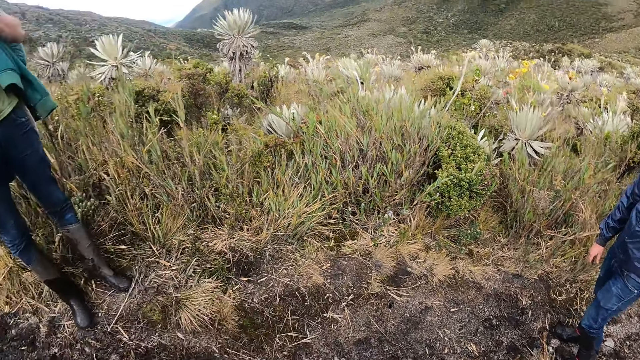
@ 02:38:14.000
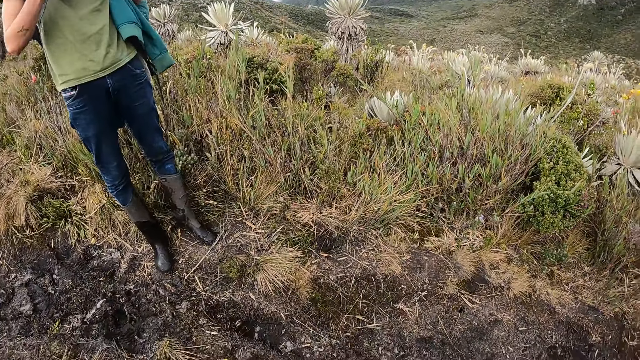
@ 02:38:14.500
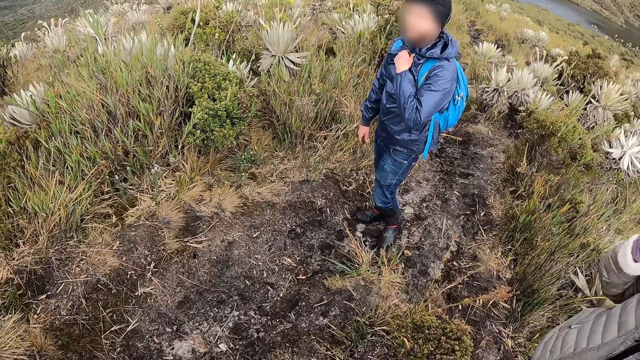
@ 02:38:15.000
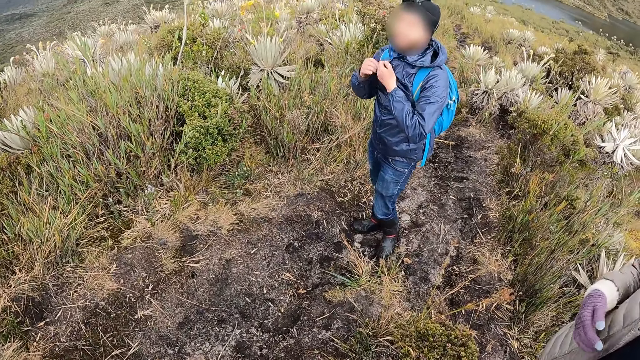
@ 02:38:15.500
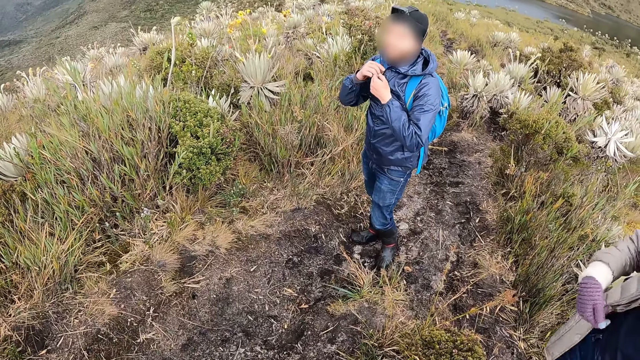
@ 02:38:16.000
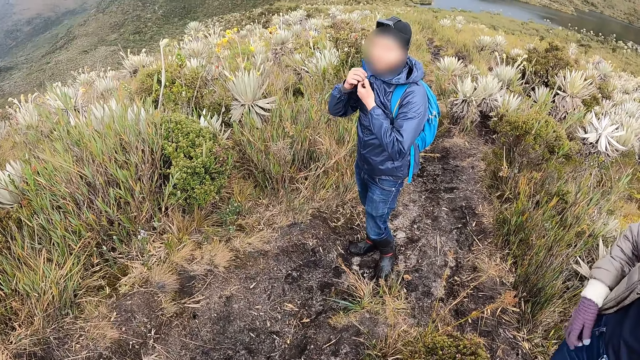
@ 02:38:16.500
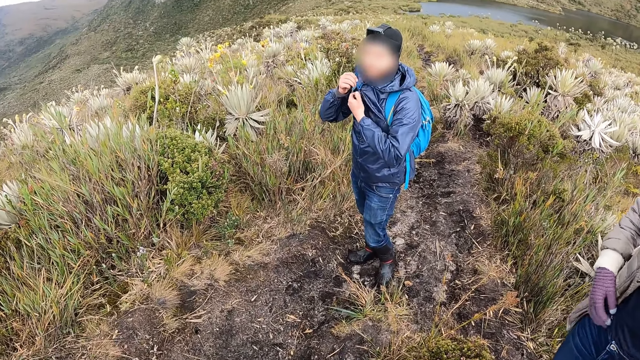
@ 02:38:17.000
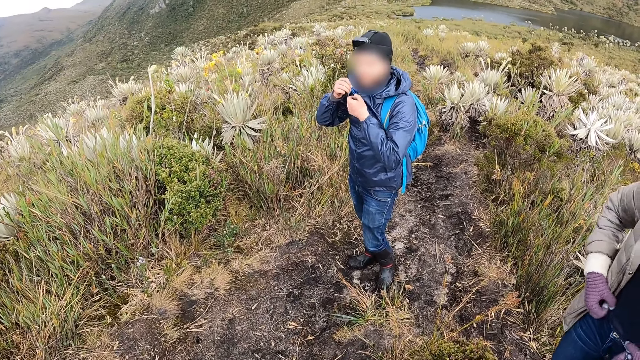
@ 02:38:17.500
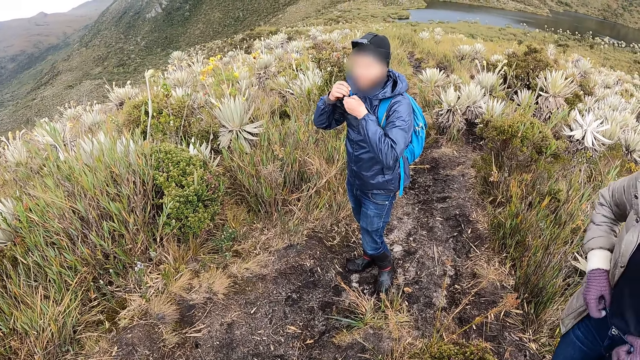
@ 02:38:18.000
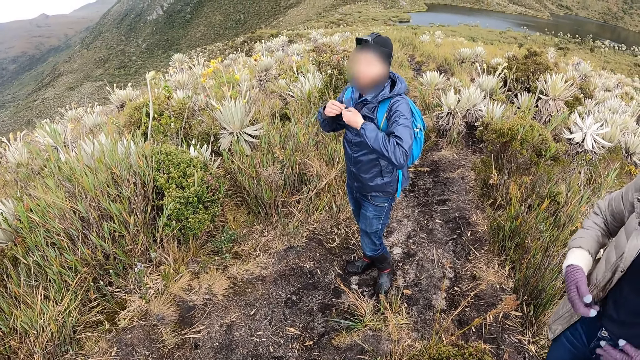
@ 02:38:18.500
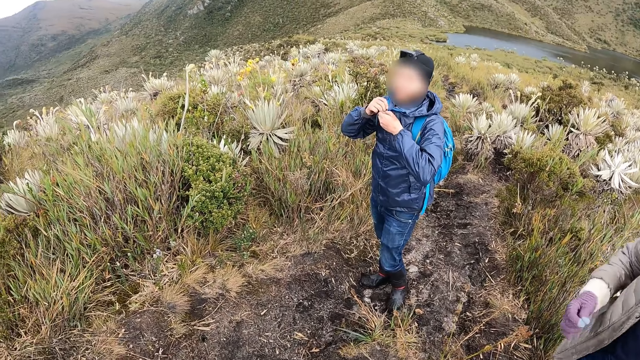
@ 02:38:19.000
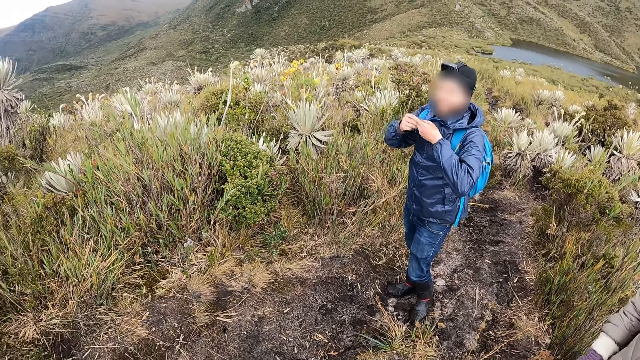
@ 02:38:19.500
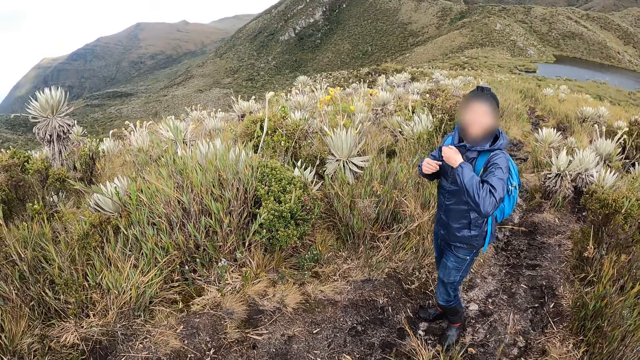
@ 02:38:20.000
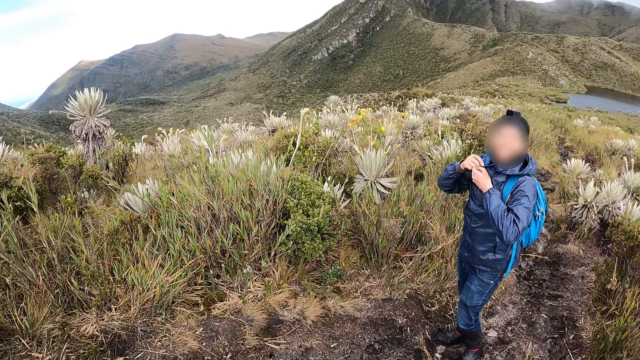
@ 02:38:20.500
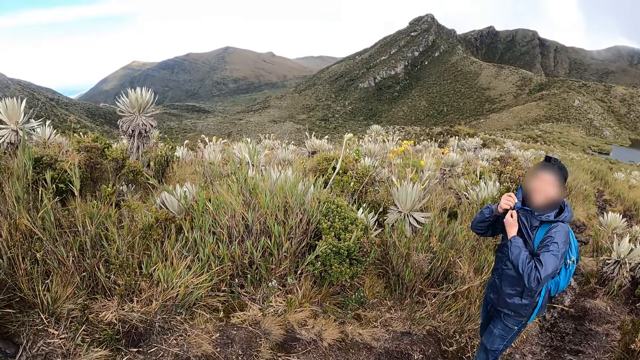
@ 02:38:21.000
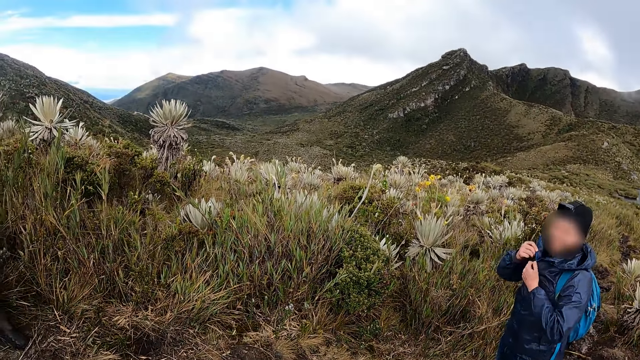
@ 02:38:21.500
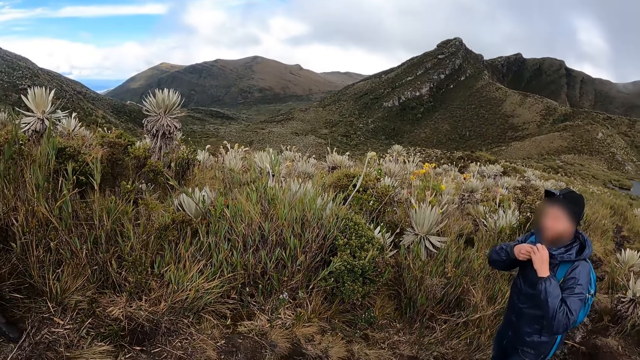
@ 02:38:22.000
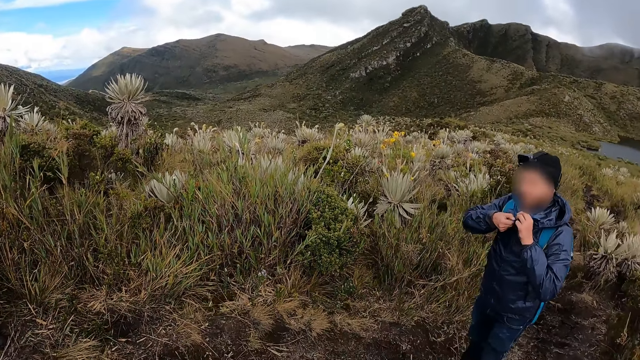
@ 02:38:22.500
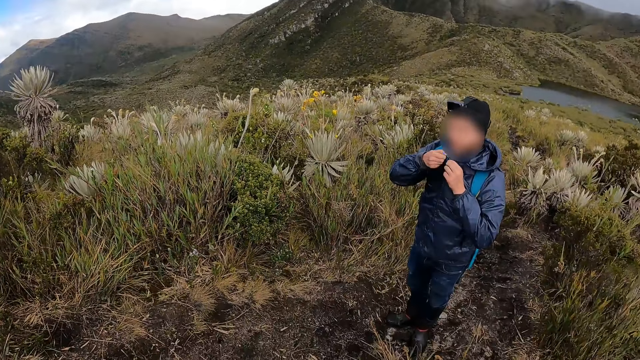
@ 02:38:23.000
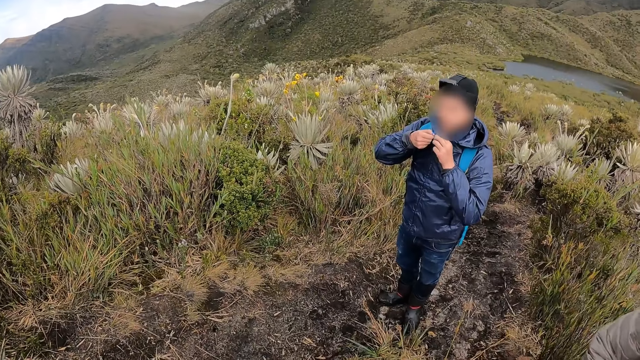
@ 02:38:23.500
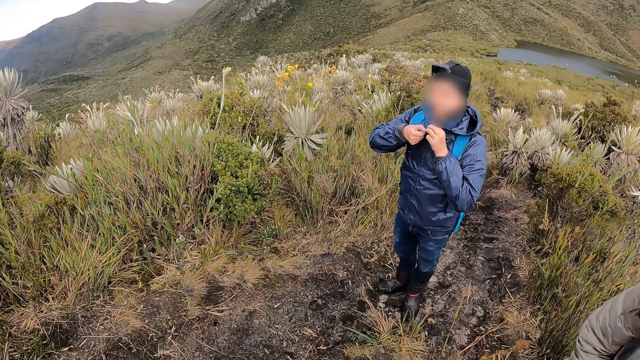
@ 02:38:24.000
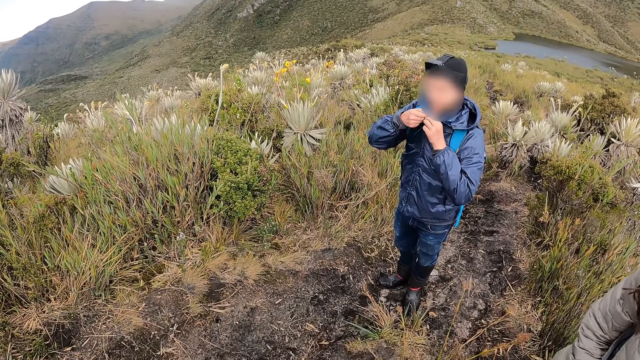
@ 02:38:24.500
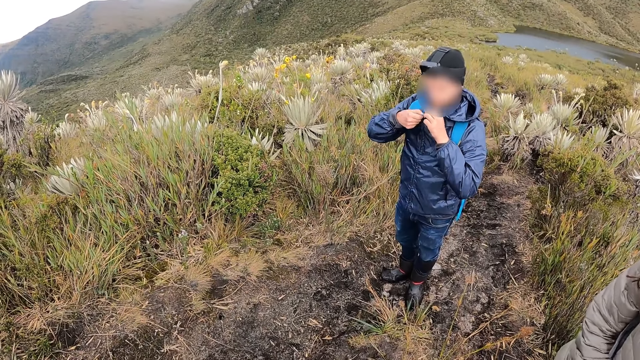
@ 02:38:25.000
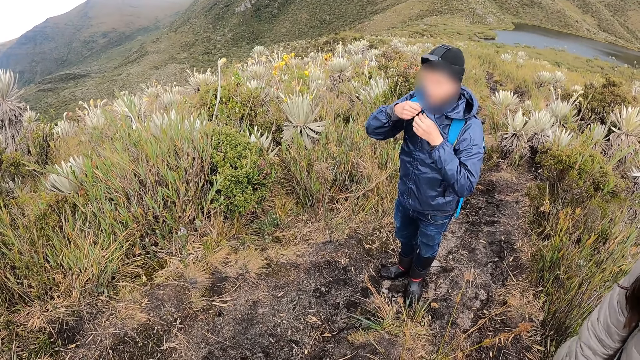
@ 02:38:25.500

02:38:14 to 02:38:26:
The camera wearer looks at a man. Another man adjusts his jacket. A man holds his jacket with both hands. The camera wearer looks at the hills. They look at another man.

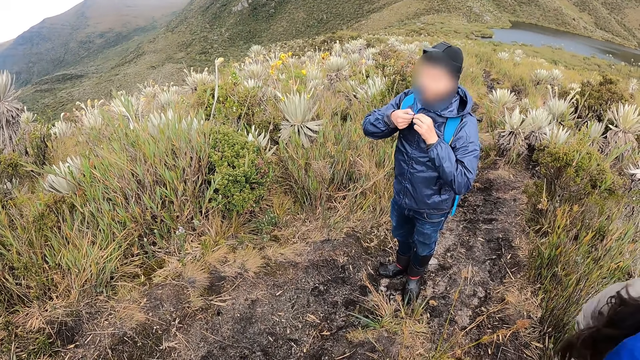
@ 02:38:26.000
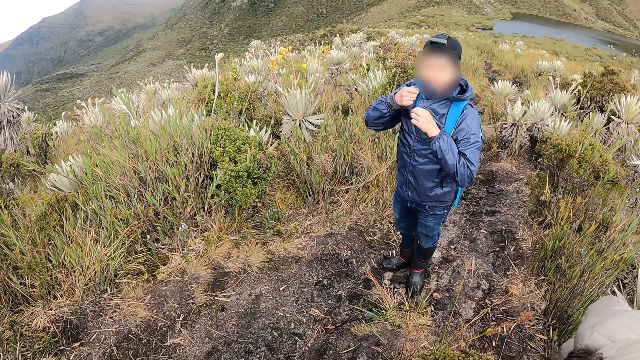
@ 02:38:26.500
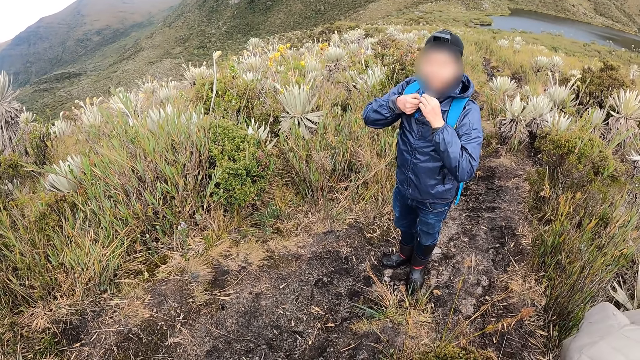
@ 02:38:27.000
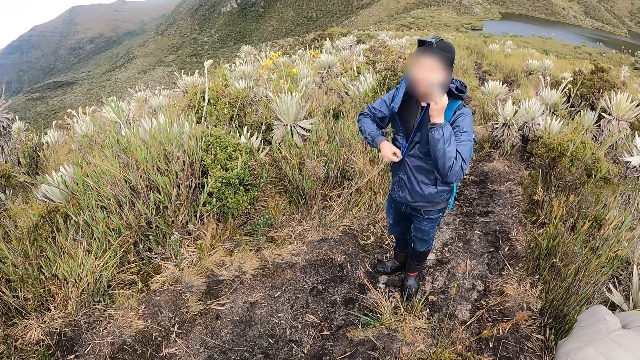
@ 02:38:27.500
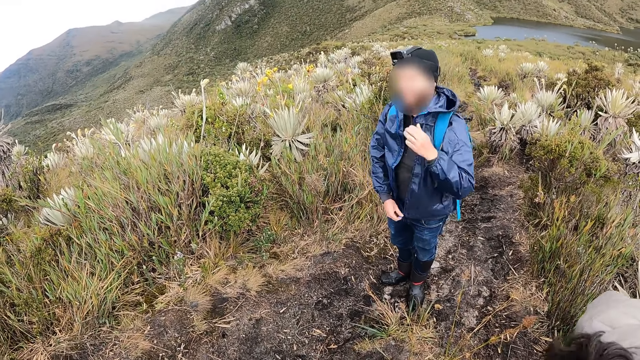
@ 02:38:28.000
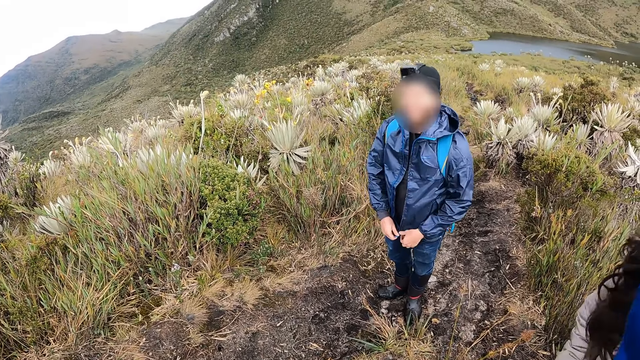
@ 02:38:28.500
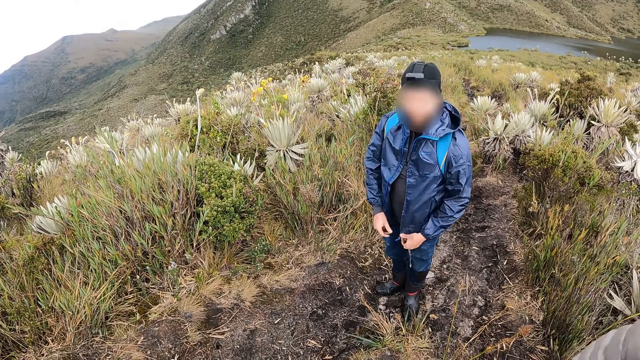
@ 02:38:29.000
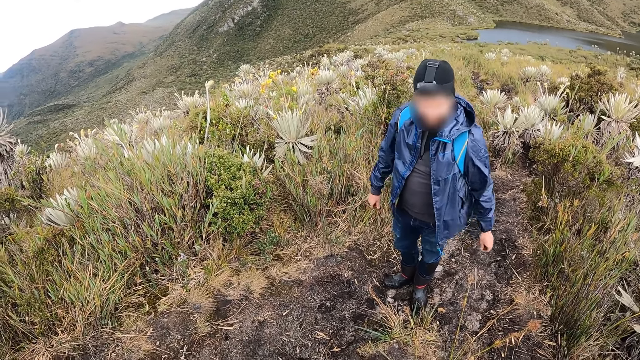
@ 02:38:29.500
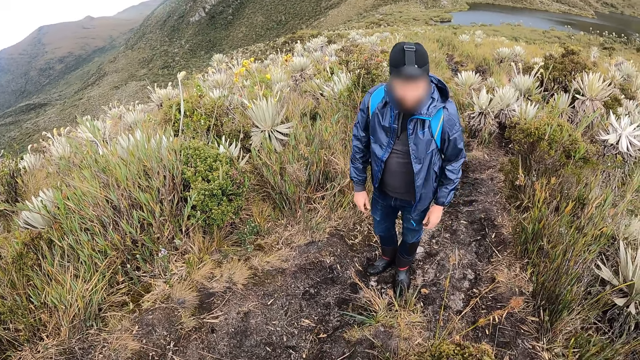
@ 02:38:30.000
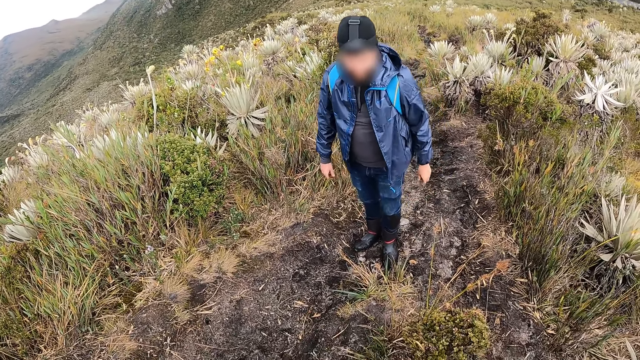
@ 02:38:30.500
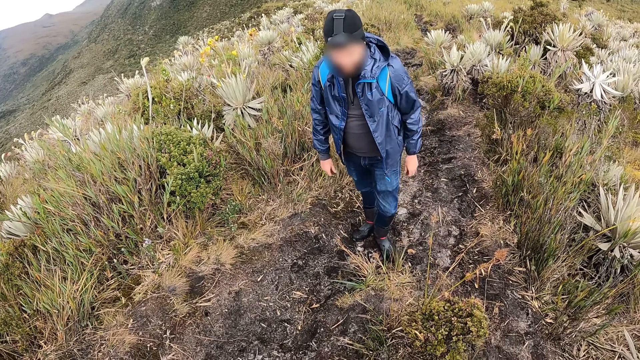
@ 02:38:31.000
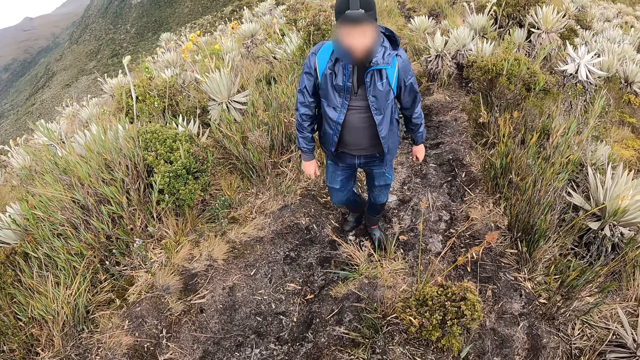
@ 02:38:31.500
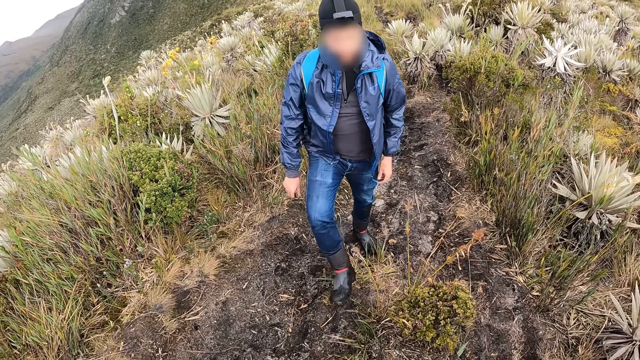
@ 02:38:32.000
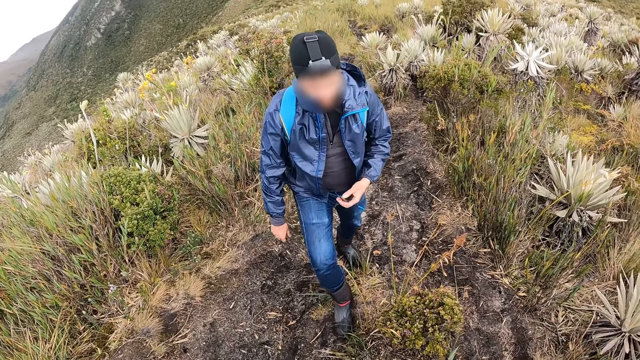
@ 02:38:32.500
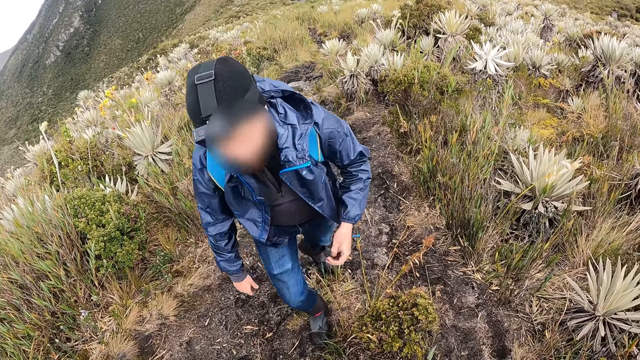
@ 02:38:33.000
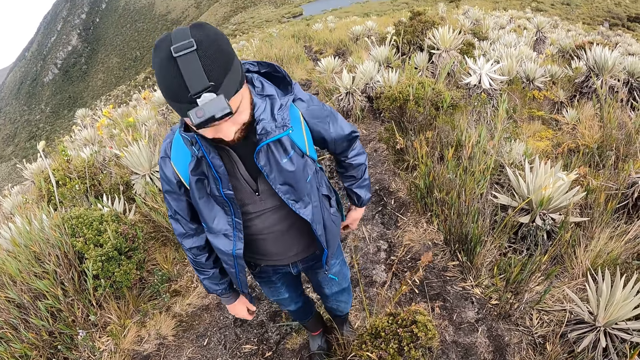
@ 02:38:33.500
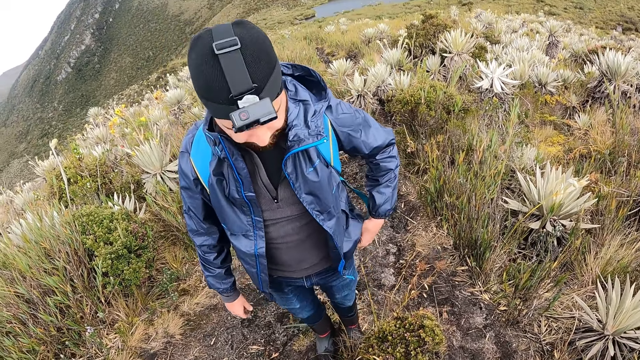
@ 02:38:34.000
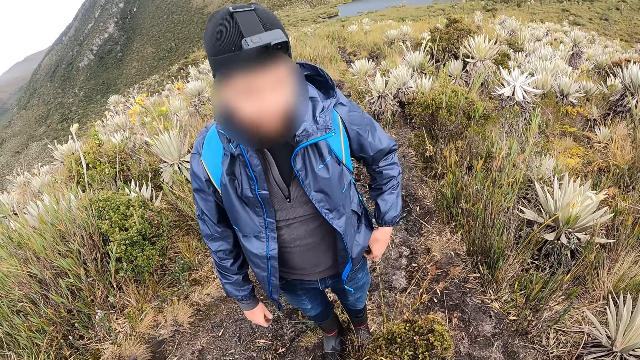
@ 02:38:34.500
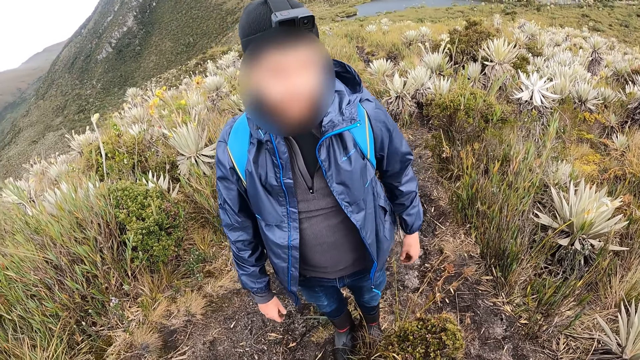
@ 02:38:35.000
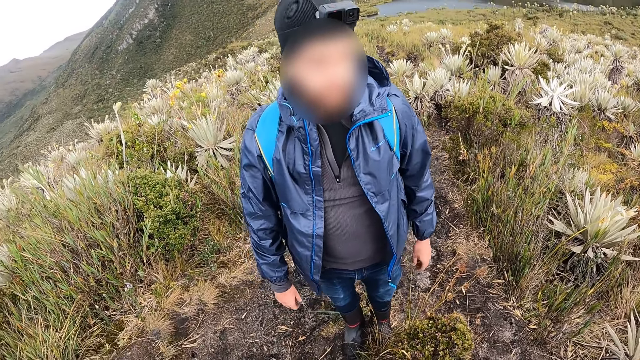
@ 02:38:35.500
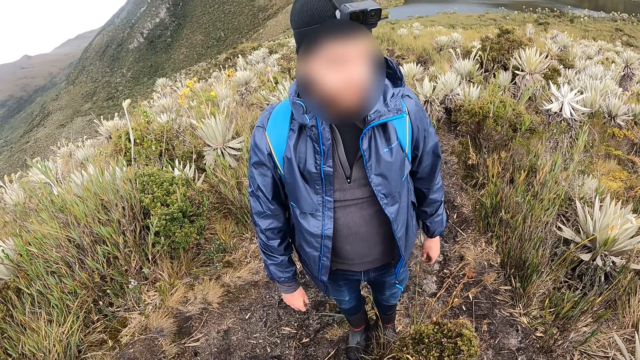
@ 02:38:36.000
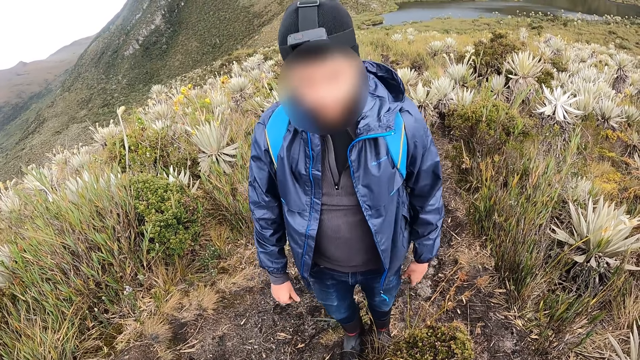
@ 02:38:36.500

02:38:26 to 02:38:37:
A man opens his jacket with his left hand. The man walks towards the camera wearer. The man touches his pocket.
